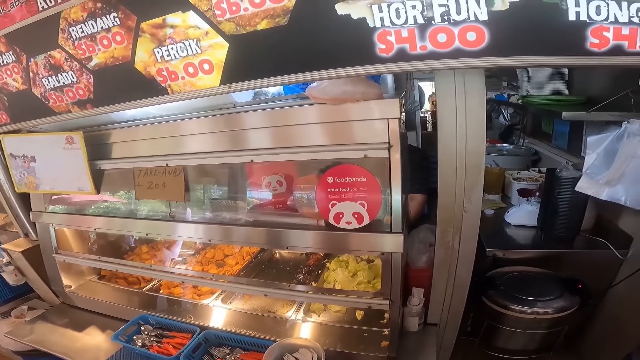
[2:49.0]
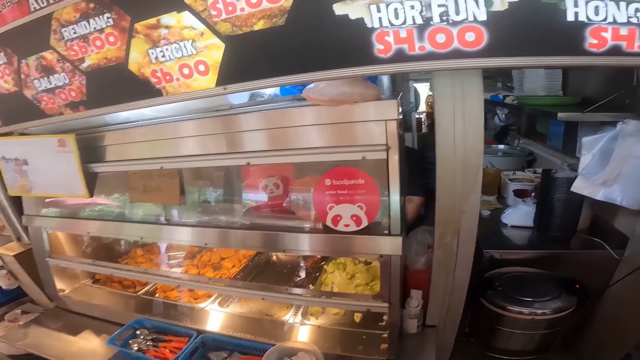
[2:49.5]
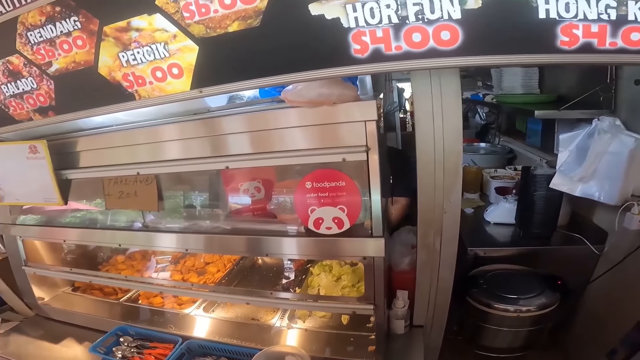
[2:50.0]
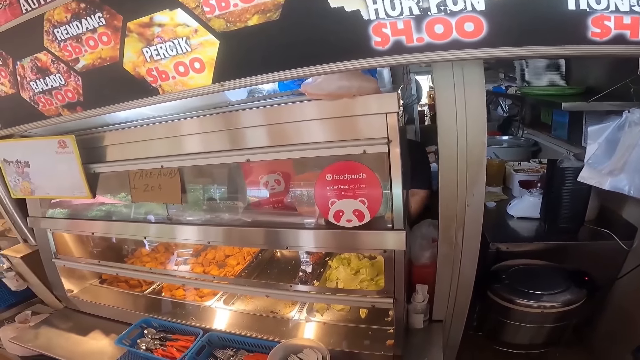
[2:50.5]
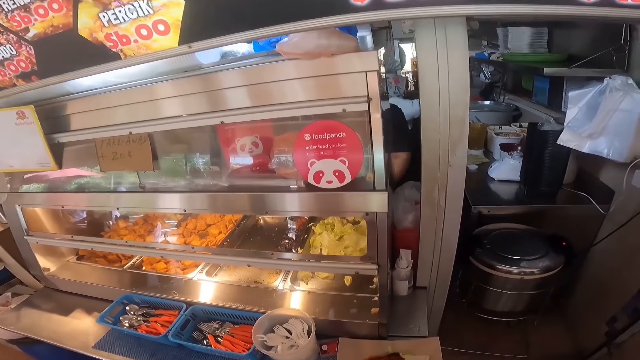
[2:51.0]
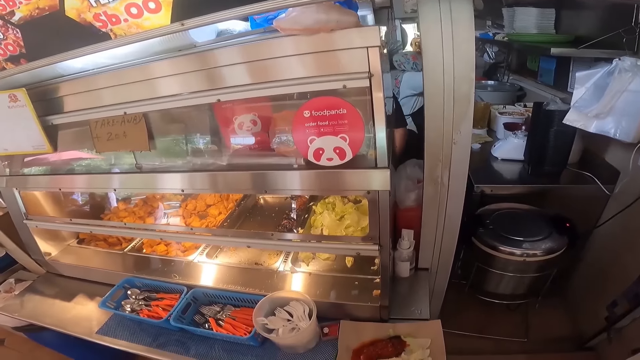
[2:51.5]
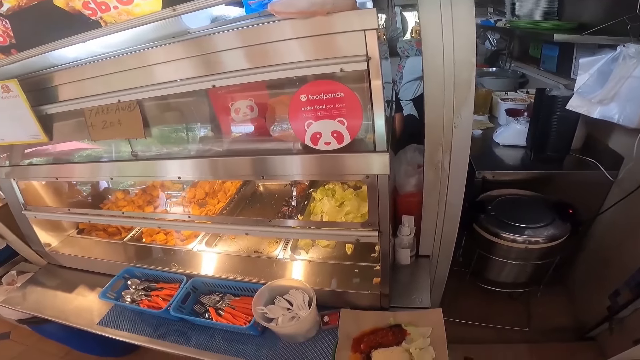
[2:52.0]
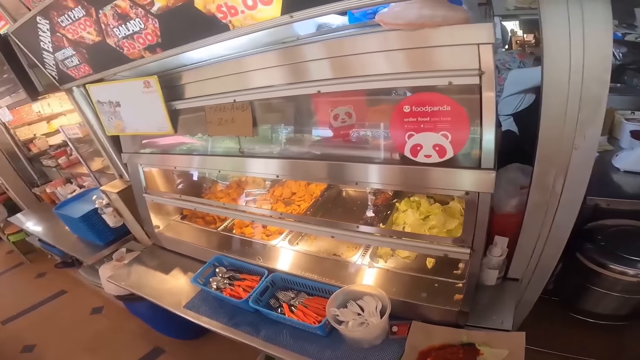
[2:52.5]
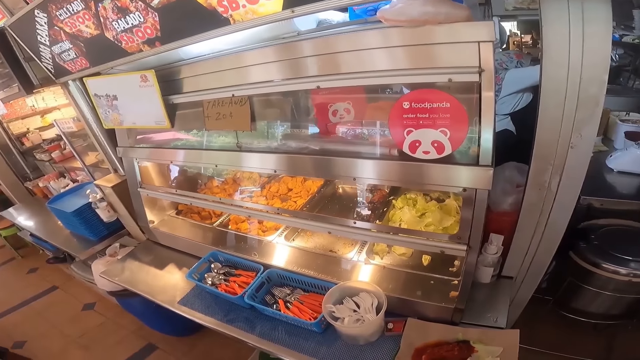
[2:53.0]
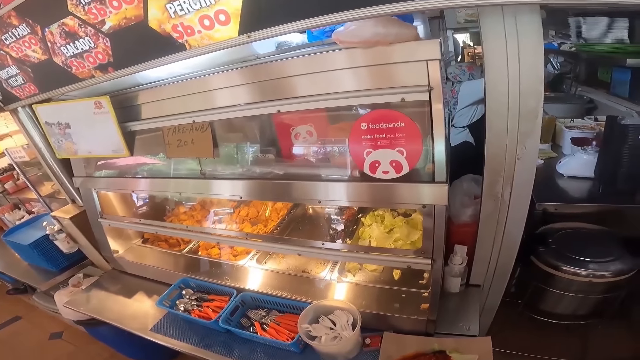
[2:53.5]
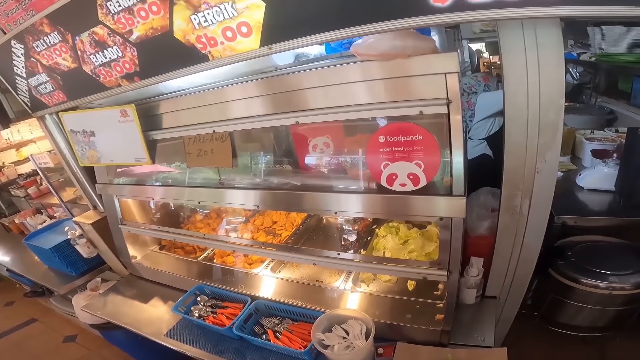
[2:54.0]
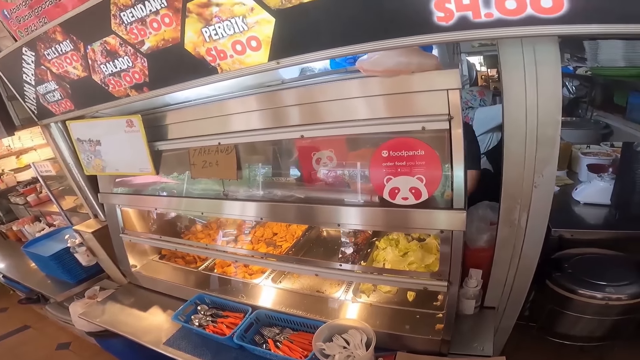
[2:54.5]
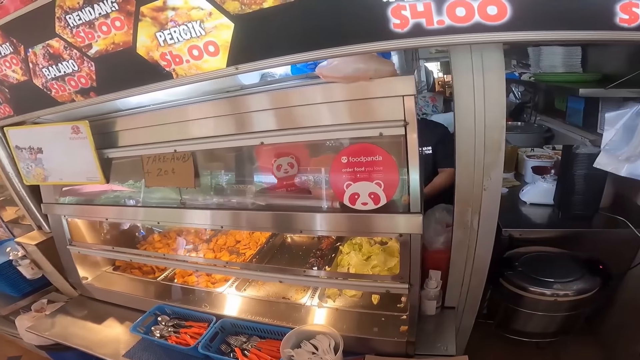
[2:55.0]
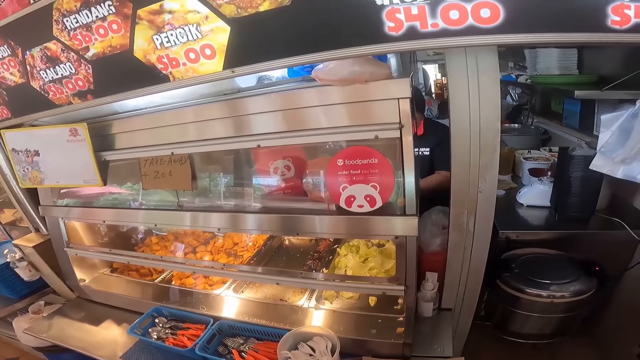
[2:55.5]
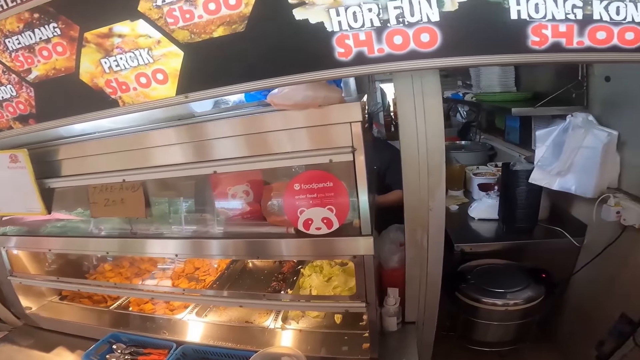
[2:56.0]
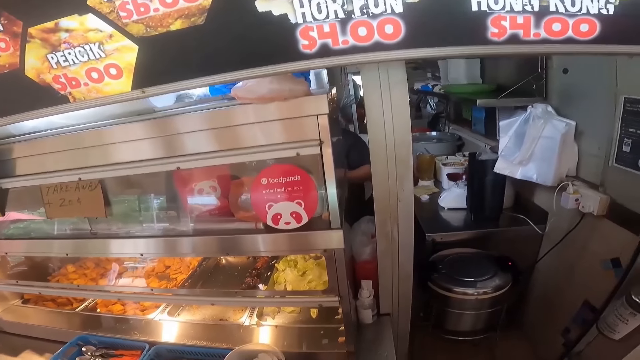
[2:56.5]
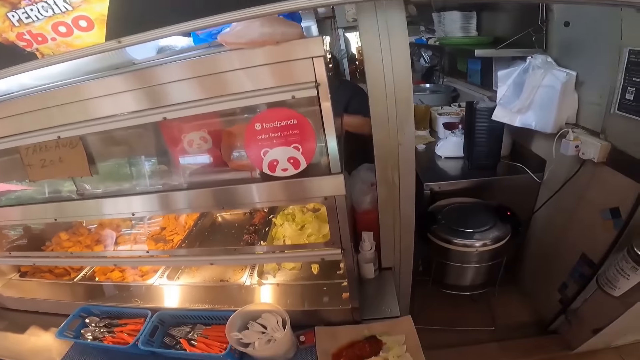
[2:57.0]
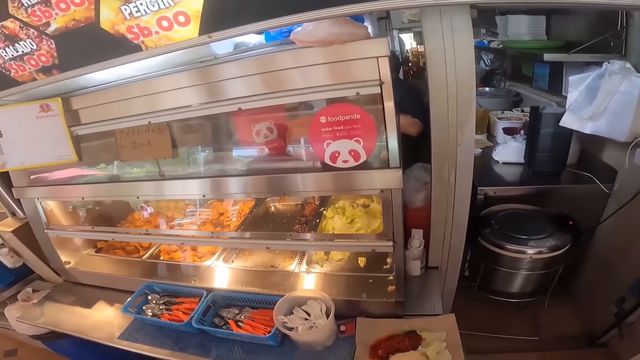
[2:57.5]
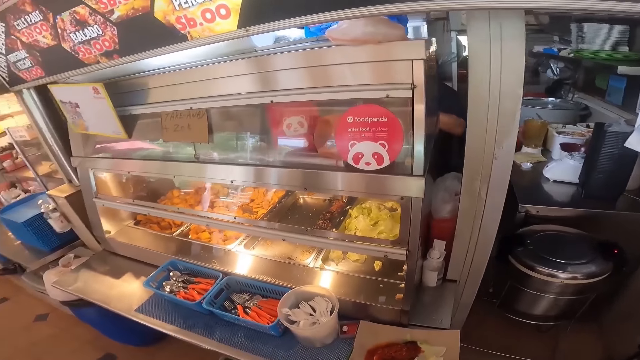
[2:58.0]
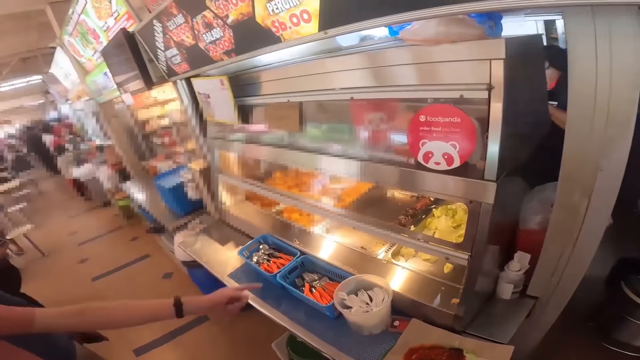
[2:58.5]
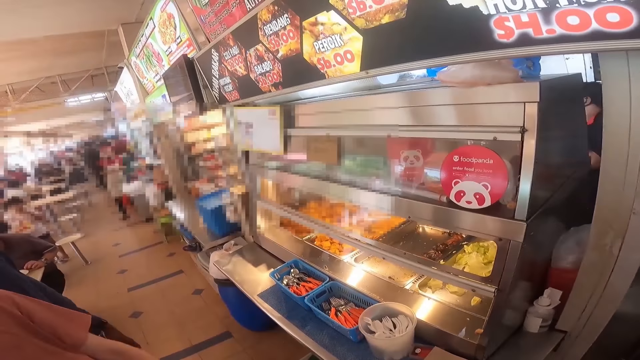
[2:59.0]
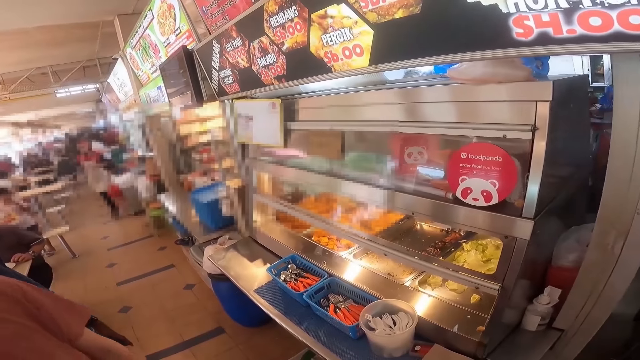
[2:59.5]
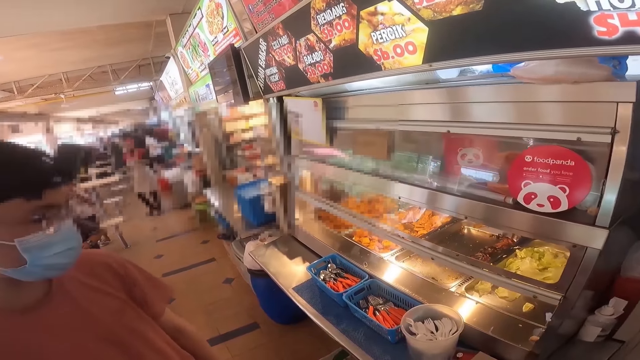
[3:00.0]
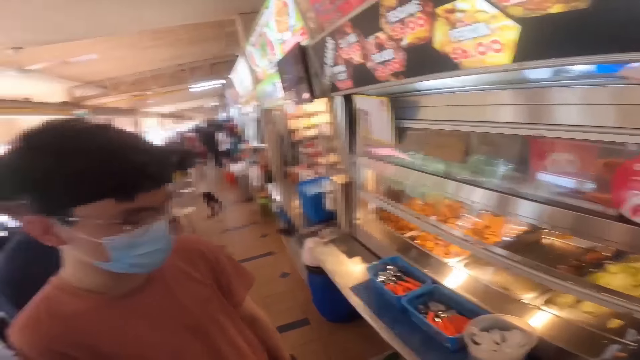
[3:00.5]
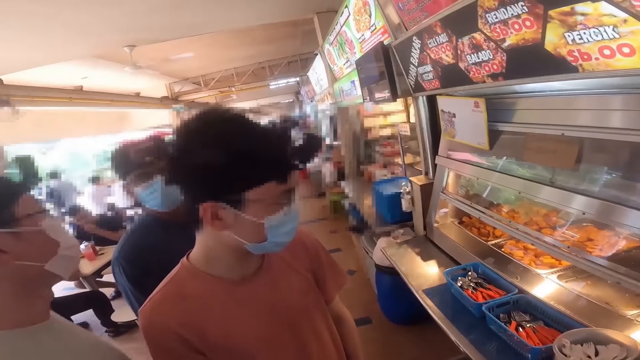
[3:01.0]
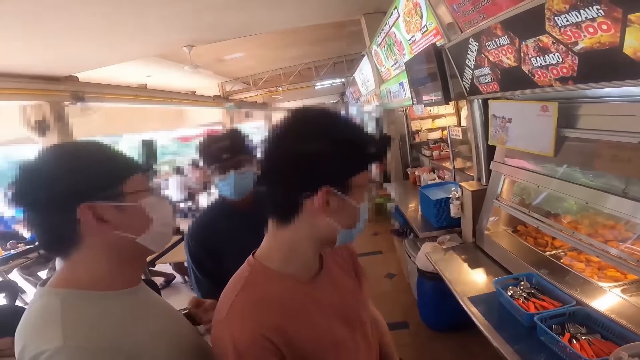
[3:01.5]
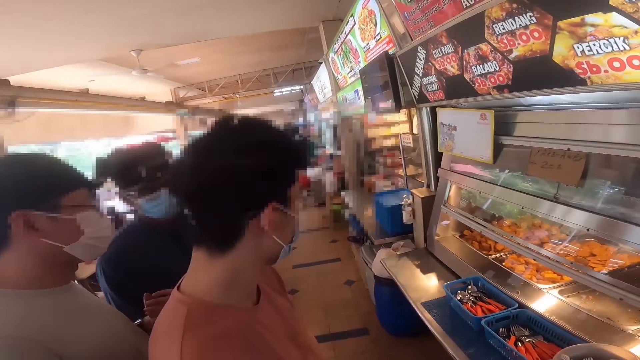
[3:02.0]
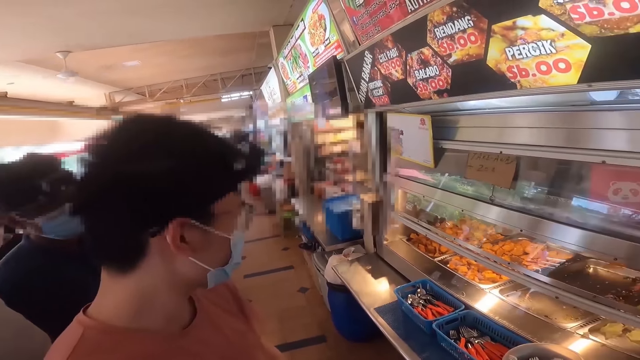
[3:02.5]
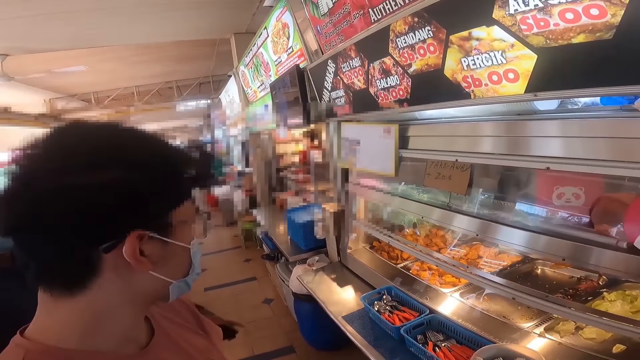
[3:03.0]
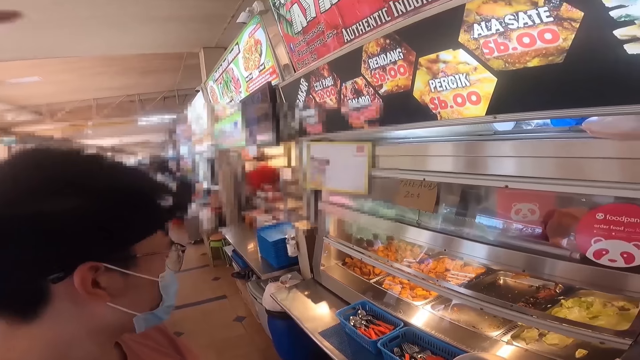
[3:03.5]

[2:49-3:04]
A man looks at the chiller display.

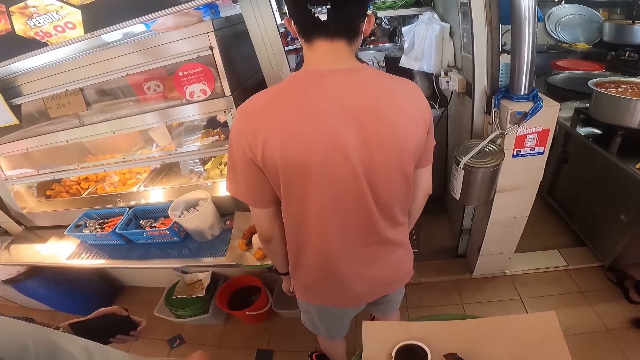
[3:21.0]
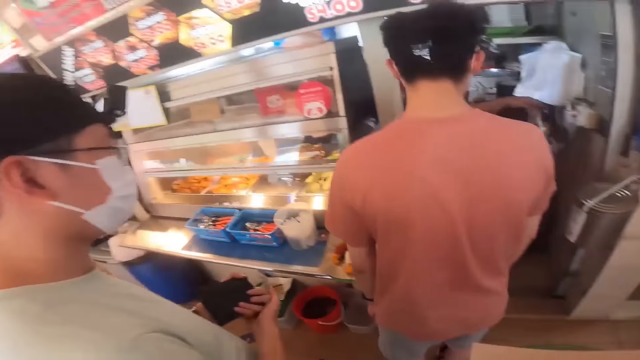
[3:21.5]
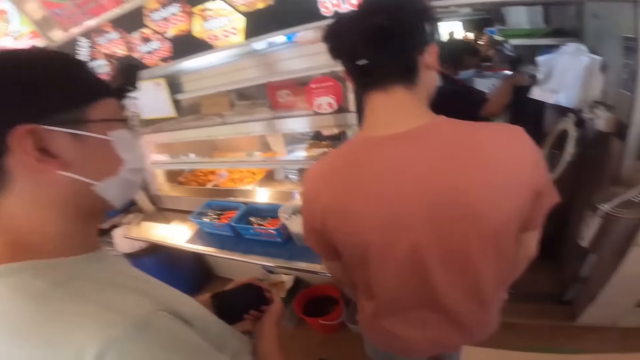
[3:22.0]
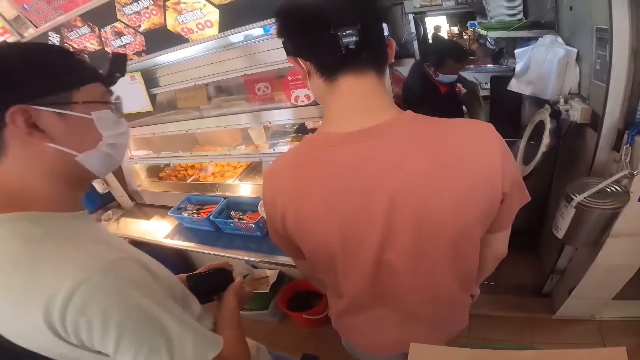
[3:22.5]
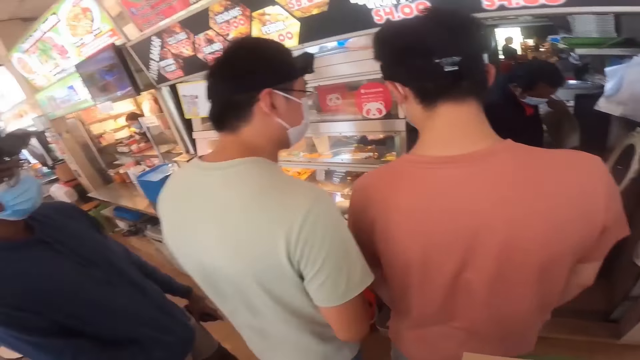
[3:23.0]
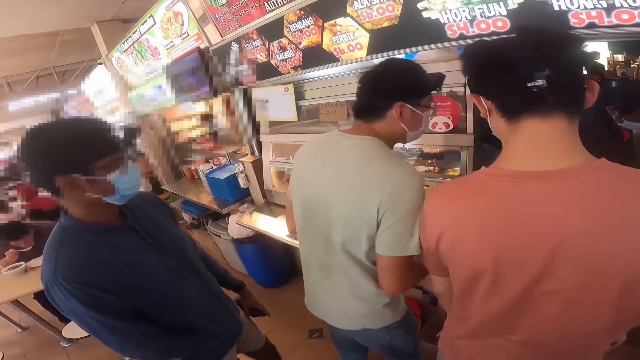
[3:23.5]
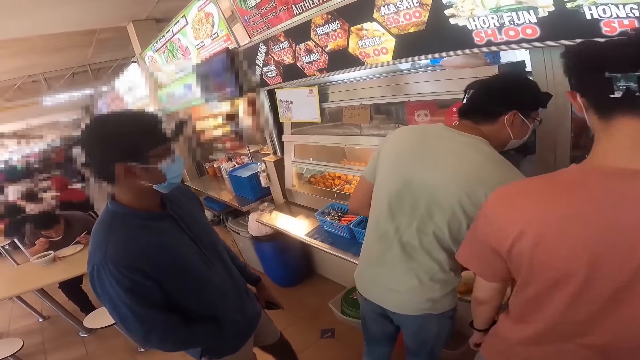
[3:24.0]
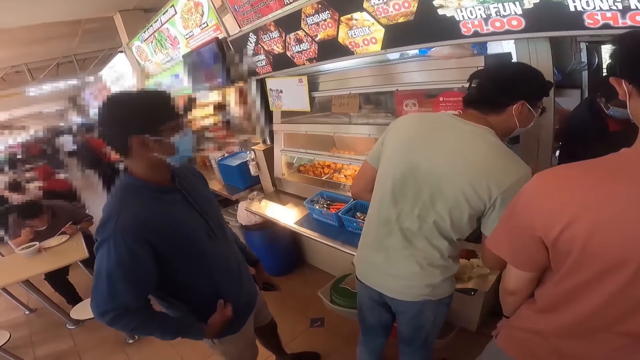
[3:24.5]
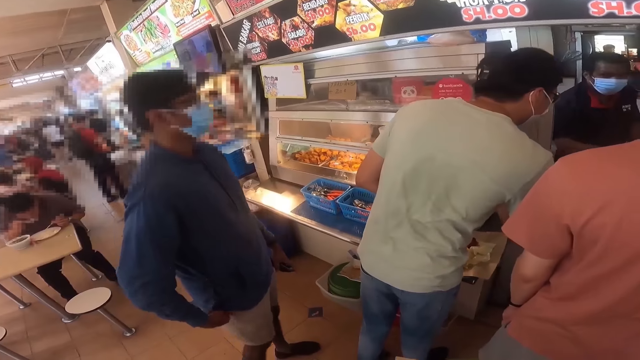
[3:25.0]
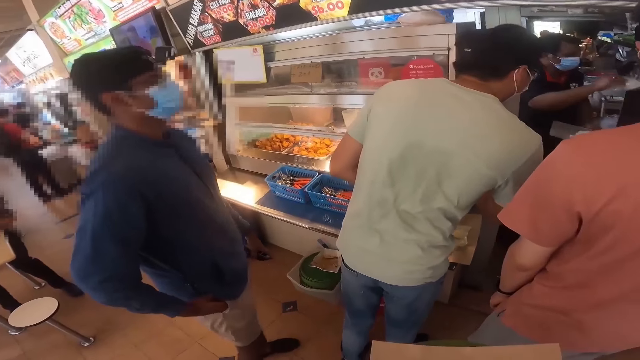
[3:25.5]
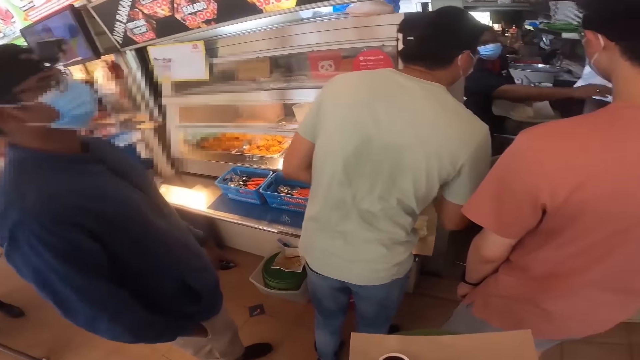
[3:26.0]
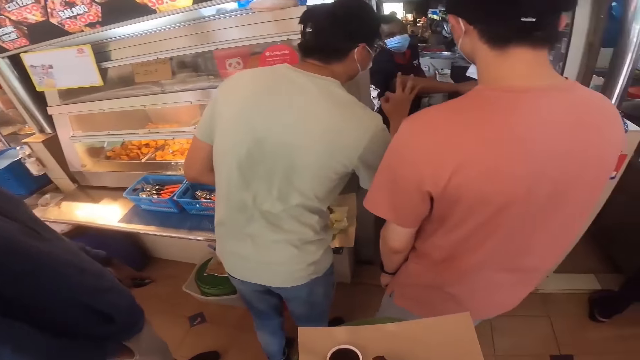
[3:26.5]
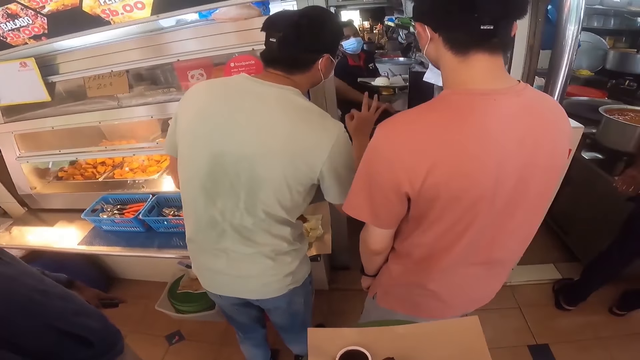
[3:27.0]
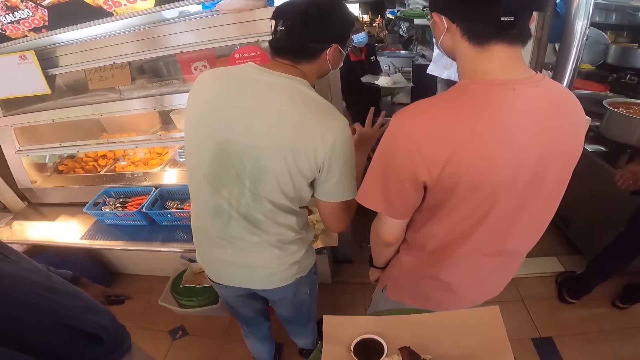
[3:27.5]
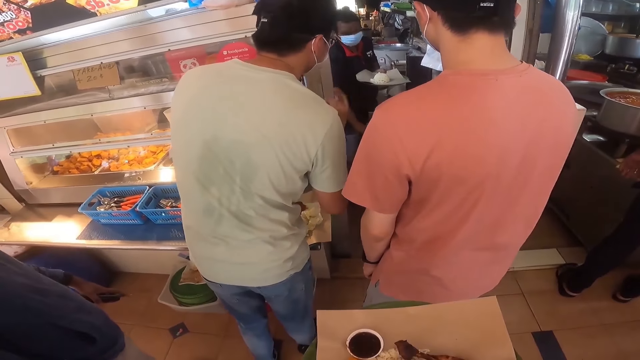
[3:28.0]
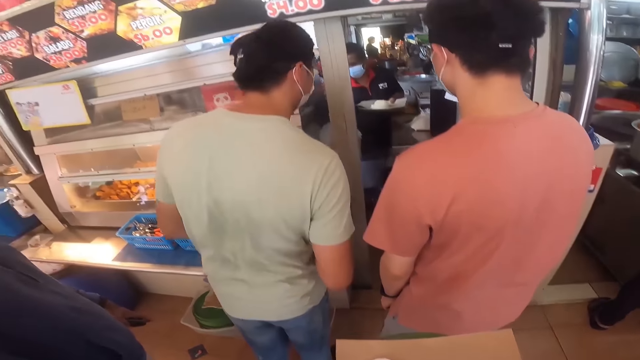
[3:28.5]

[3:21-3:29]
A man points. The camera wearer interacts with the waiter.
